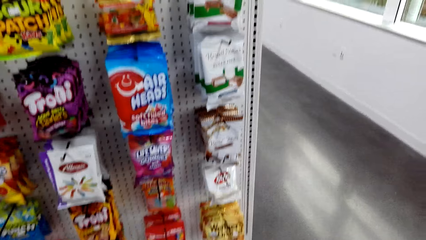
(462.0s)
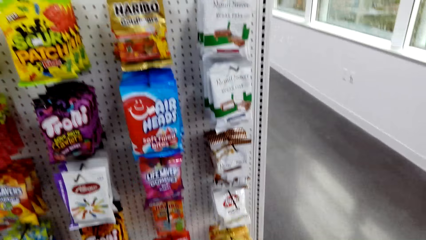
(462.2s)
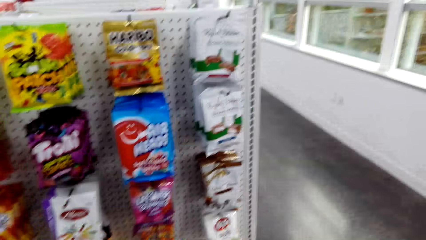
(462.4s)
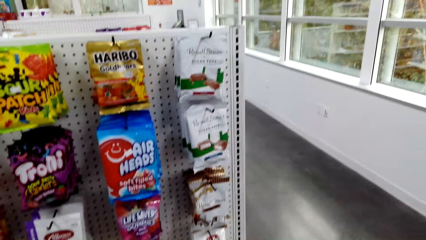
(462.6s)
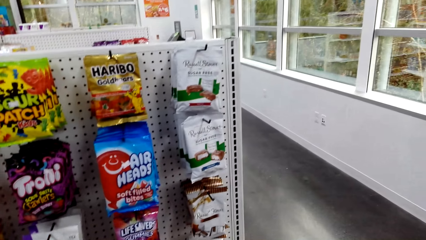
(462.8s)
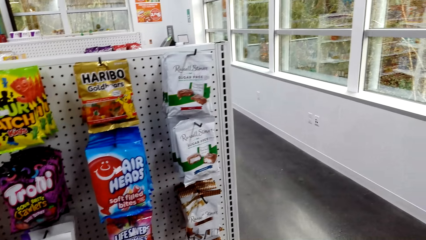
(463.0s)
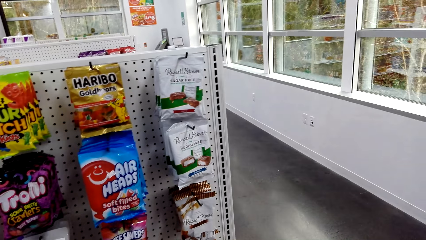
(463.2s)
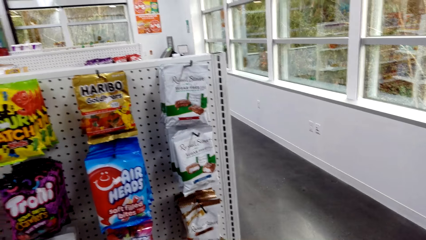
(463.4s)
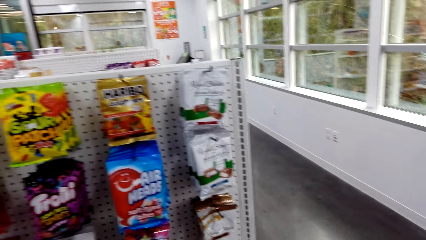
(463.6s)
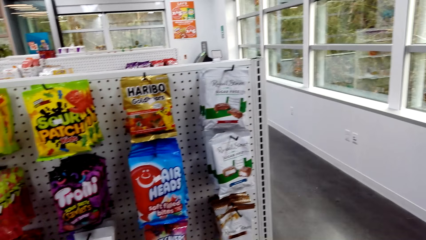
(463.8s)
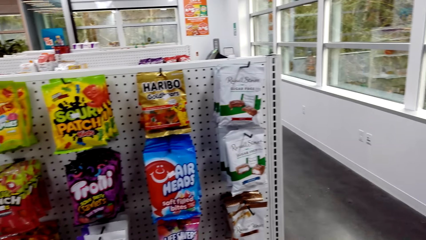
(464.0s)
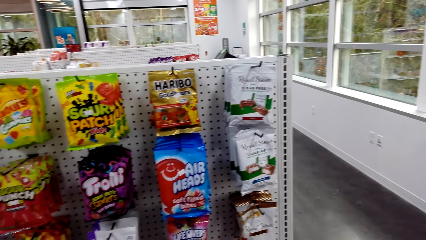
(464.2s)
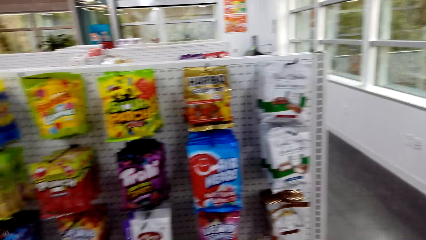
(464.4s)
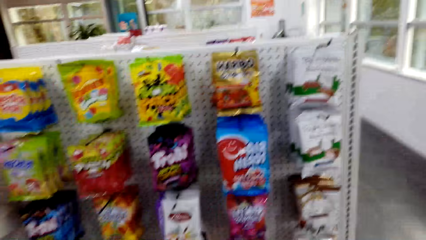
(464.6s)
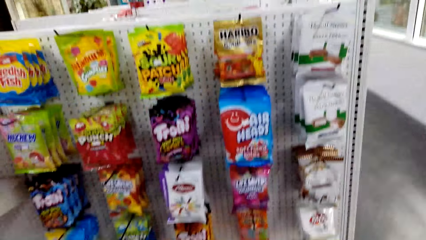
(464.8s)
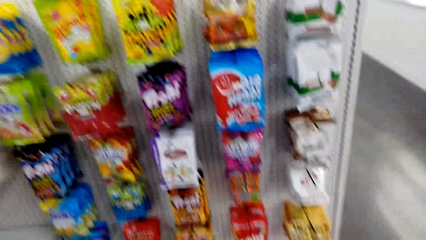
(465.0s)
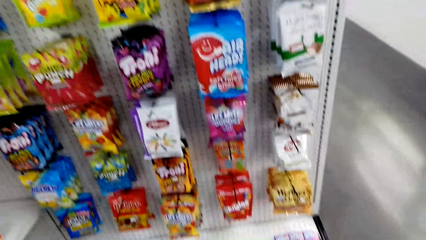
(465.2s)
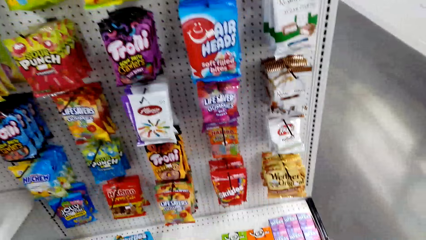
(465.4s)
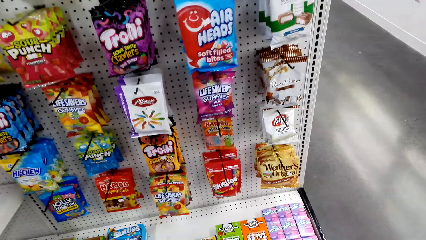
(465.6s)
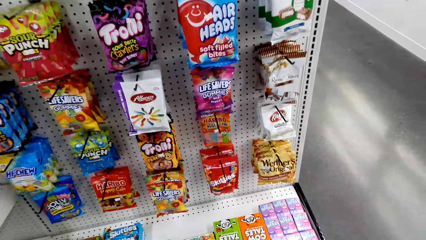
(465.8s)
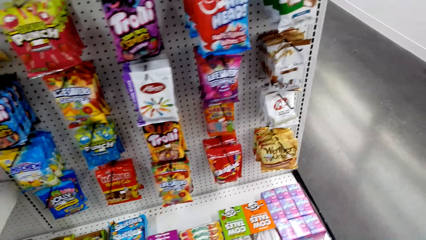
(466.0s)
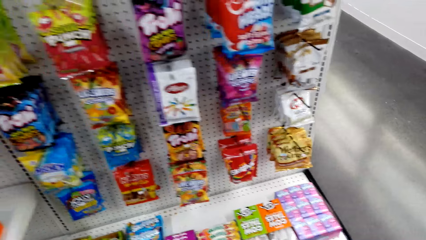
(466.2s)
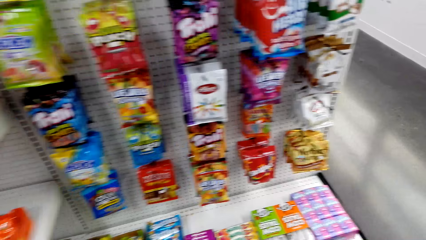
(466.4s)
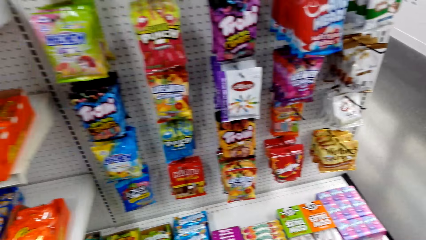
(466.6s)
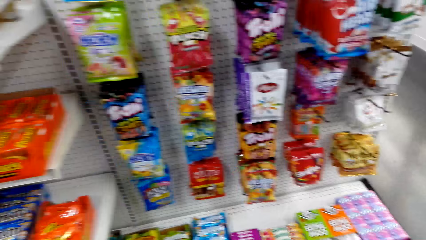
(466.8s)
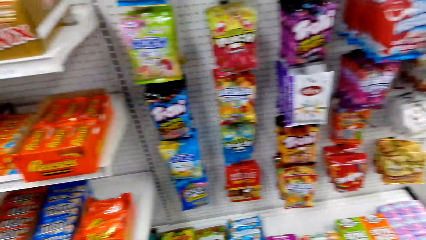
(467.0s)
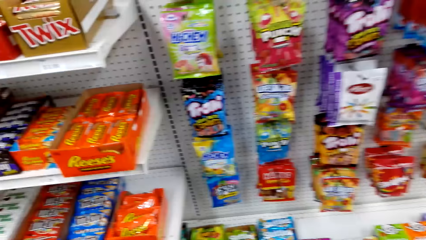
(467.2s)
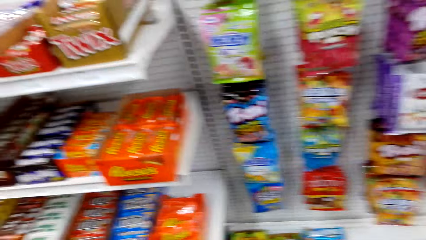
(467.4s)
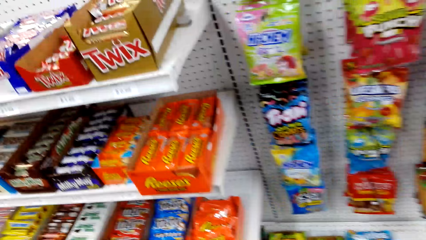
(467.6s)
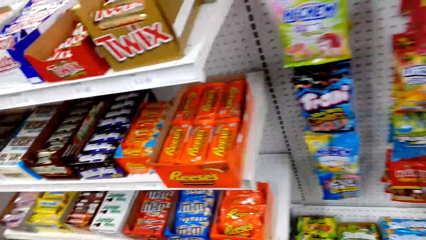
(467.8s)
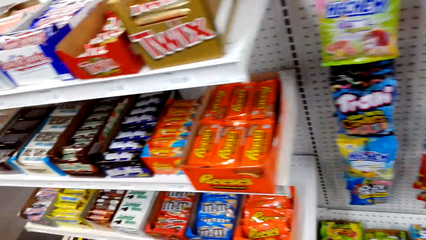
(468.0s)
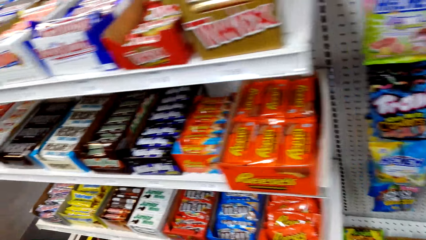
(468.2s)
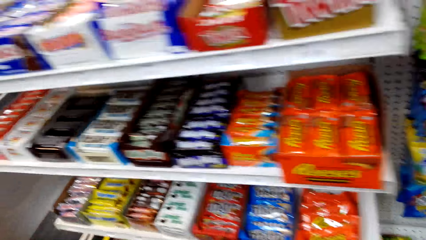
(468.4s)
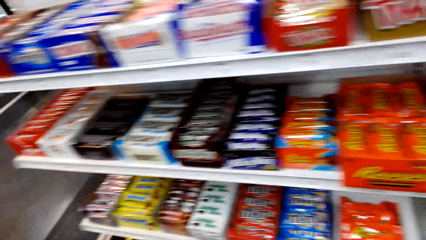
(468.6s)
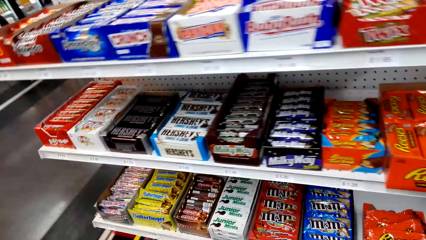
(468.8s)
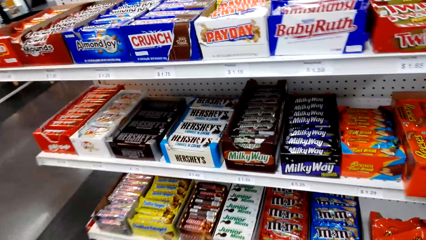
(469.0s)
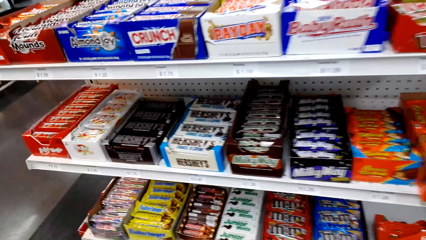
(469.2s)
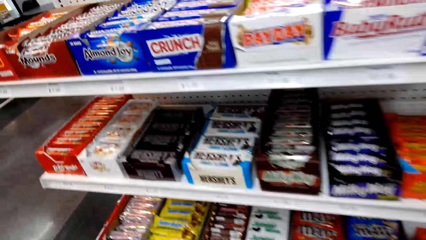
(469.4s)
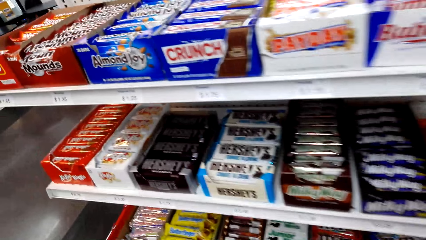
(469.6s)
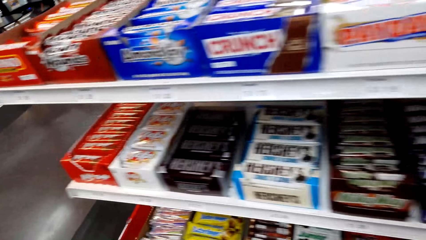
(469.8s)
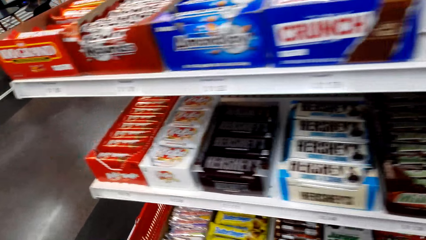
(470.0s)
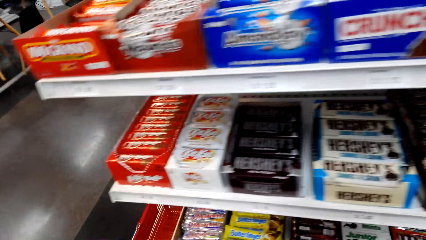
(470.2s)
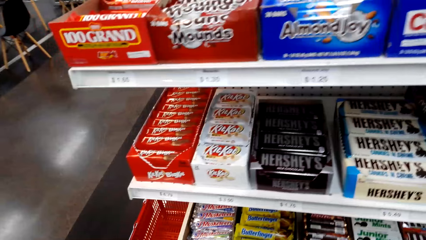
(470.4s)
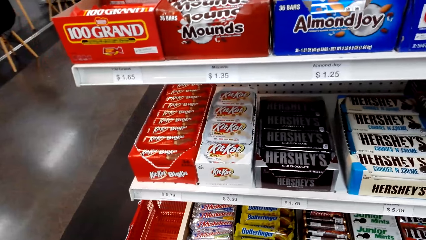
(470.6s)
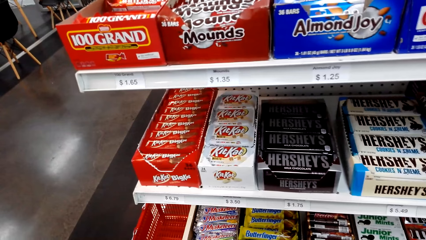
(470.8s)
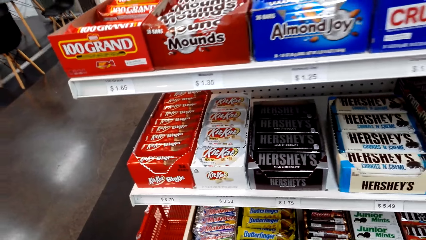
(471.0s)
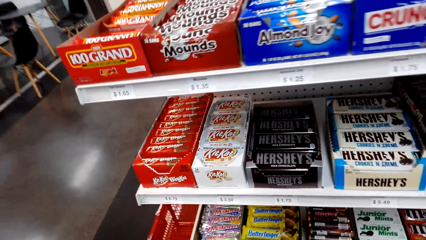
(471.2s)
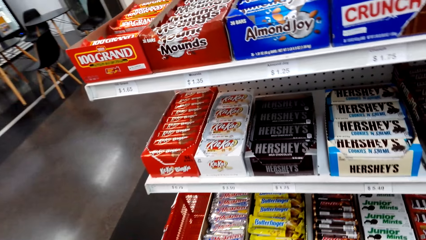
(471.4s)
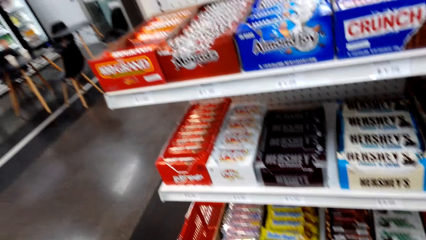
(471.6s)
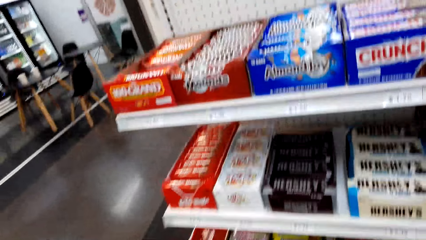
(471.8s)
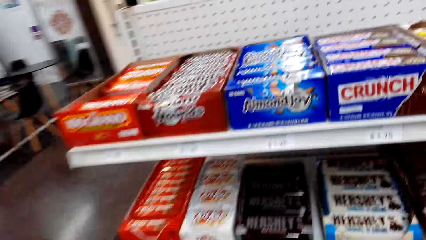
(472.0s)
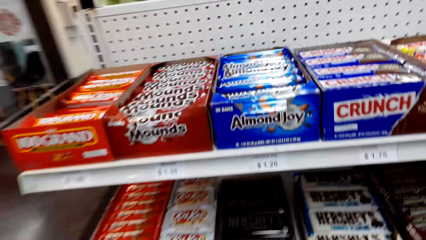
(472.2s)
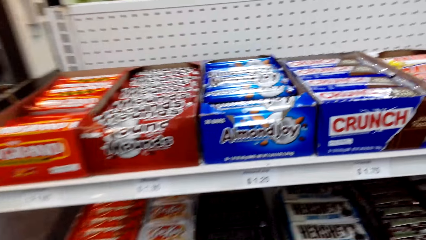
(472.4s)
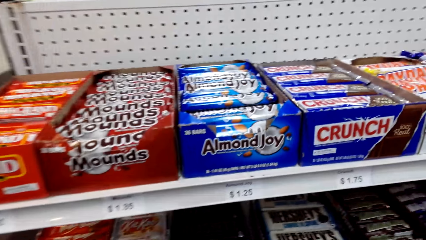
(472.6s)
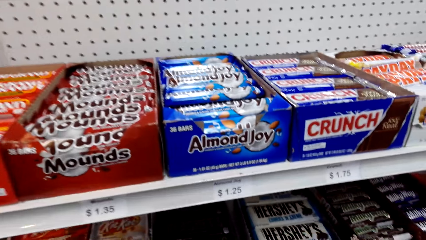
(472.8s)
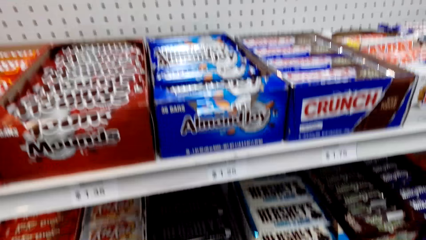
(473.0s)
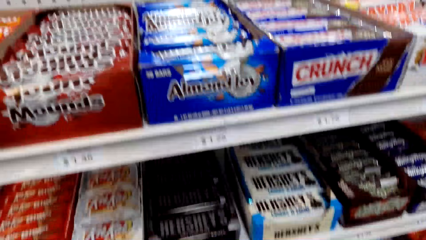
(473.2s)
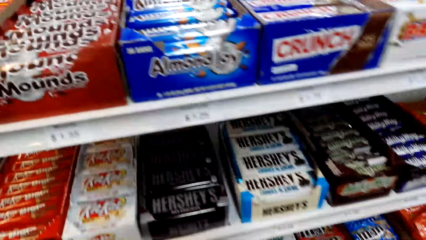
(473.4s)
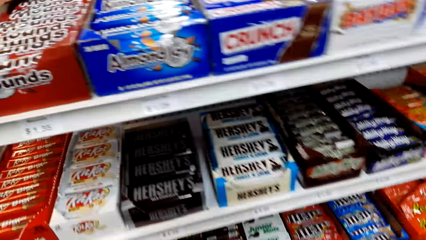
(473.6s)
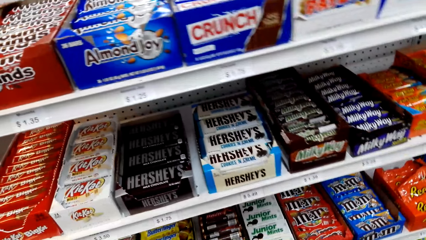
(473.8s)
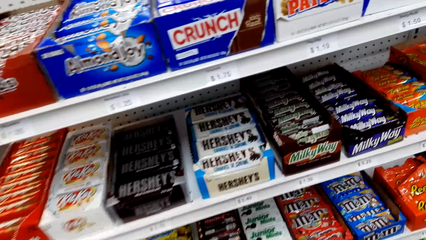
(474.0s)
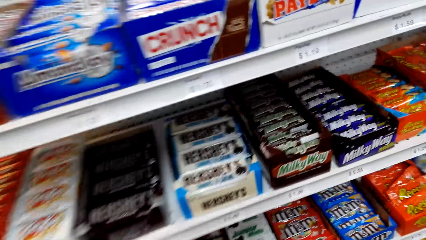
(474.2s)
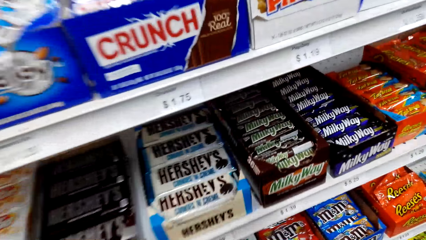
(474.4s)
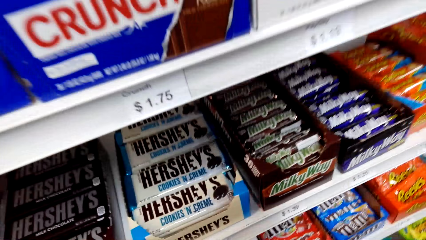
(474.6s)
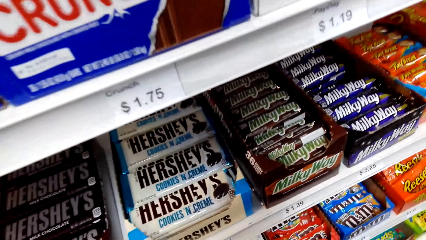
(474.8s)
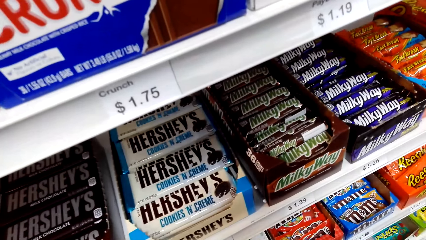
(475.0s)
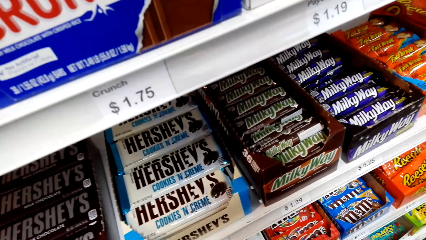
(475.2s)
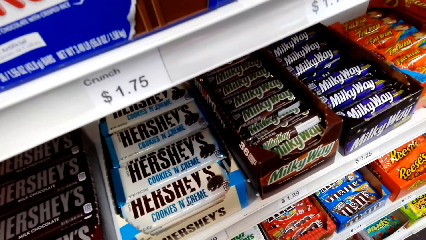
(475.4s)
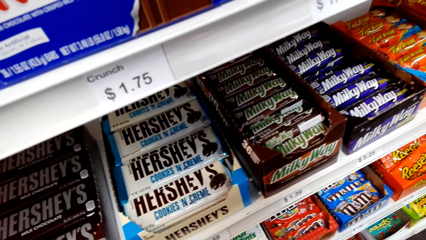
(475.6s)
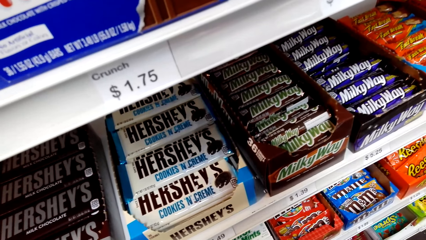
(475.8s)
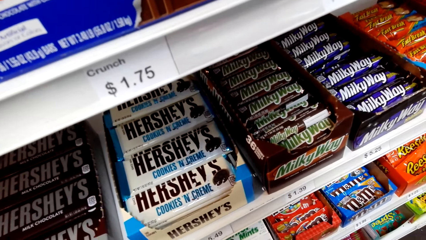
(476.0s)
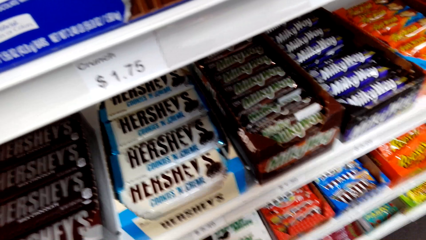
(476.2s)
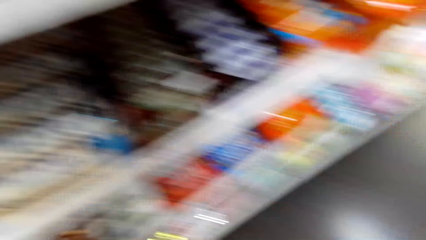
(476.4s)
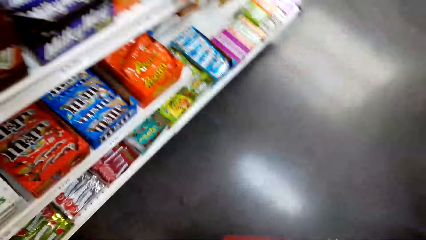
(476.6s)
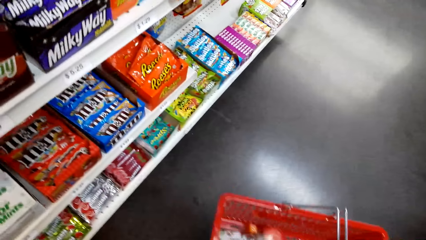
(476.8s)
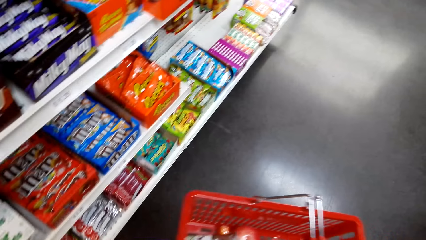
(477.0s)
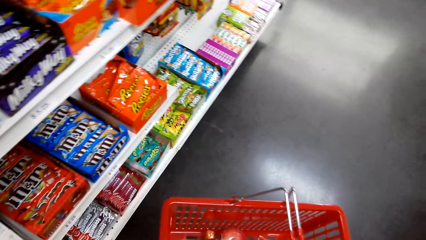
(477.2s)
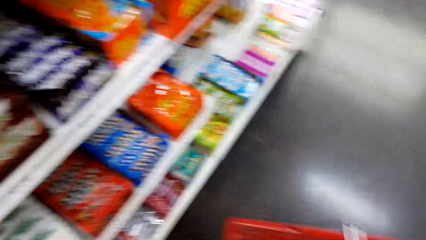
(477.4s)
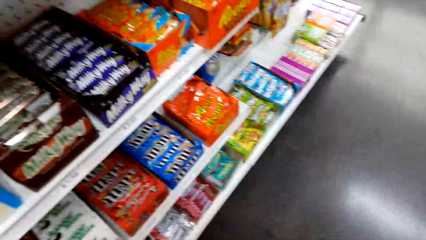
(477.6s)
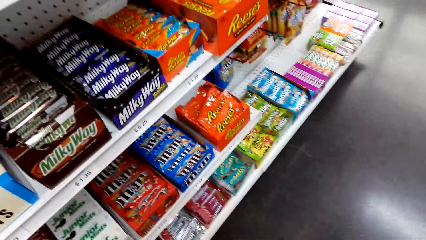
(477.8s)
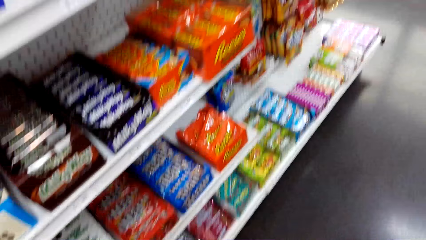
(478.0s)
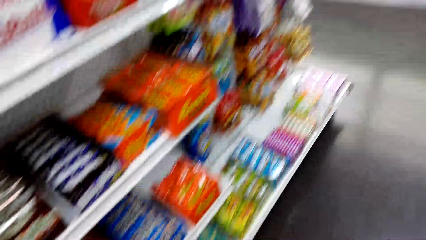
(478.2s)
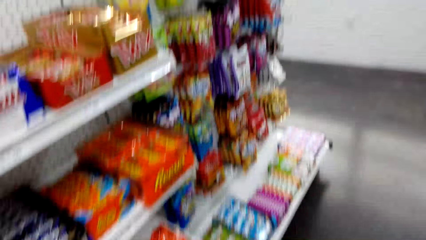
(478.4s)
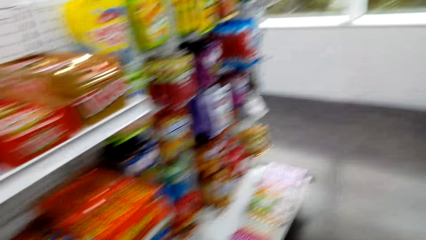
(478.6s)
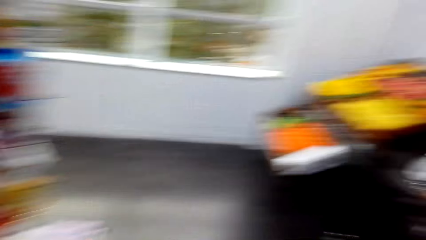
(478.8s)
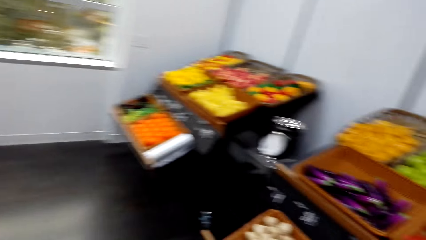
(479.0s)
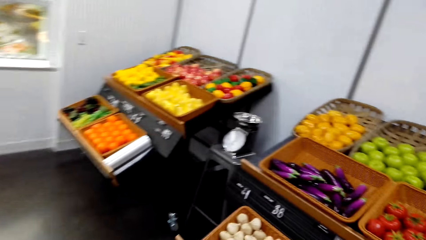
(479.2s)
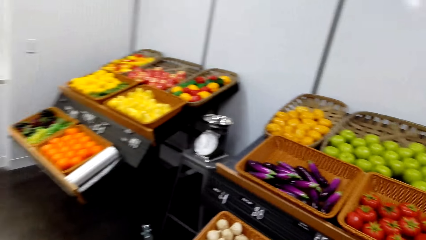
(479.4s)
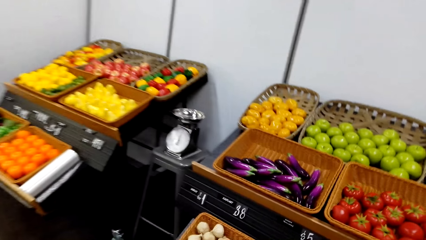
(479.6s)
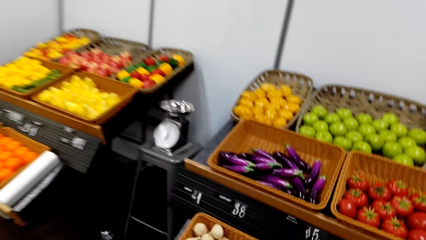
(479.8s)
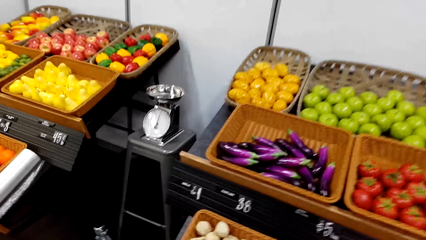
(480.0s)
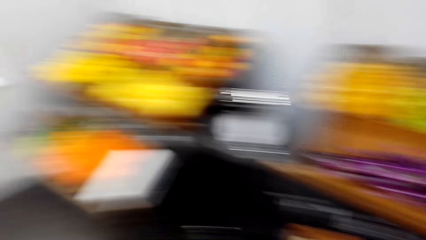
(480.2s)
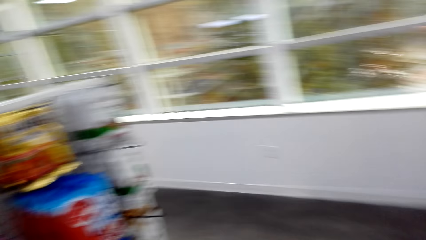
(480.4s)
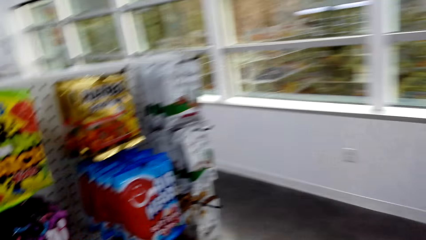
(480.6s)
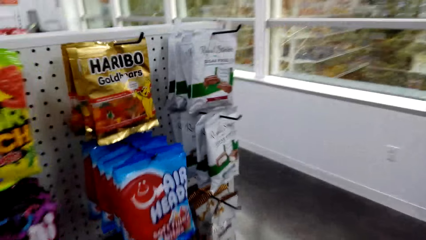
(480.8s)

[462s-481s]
The camera wearer puts the shopping basket on the ground.
